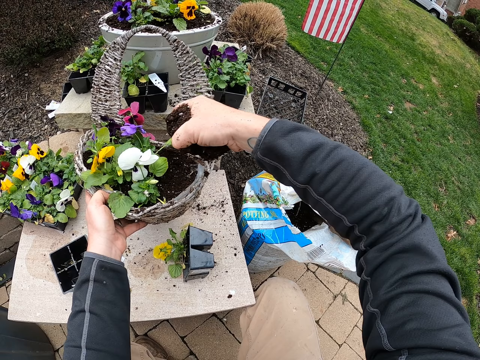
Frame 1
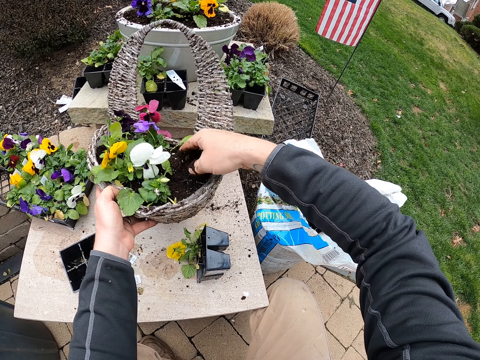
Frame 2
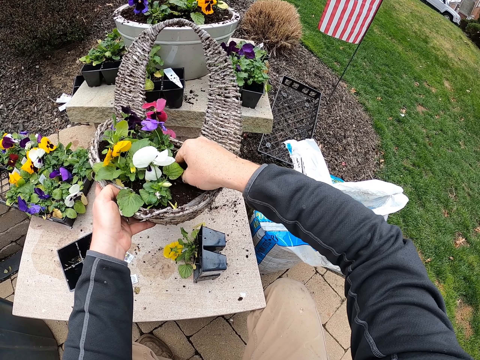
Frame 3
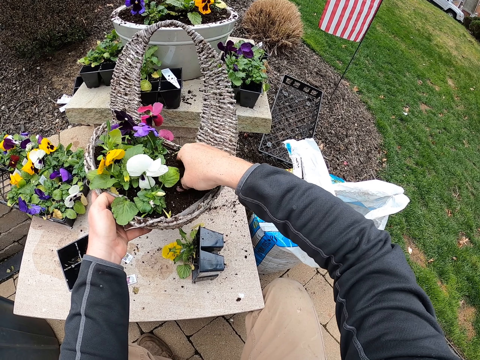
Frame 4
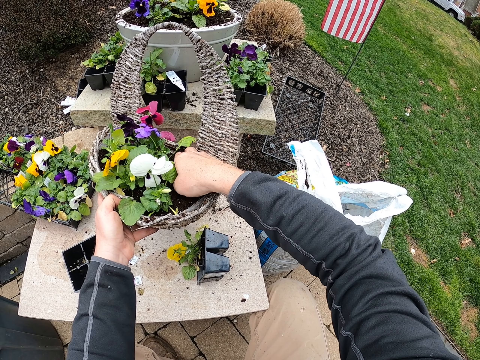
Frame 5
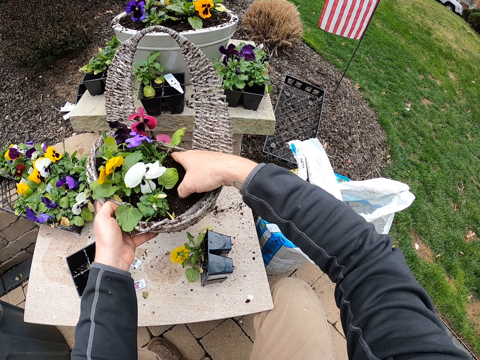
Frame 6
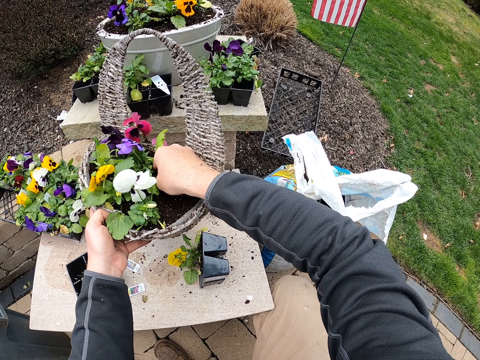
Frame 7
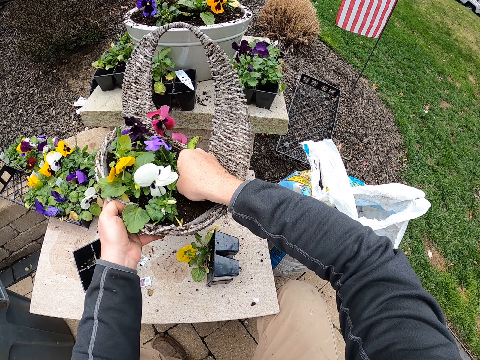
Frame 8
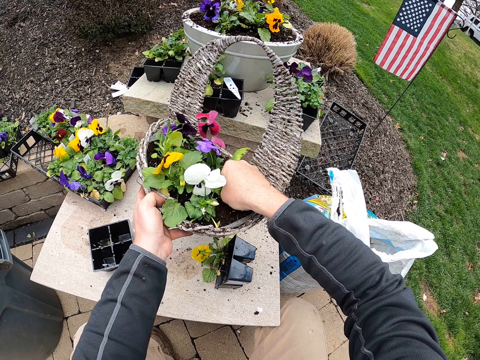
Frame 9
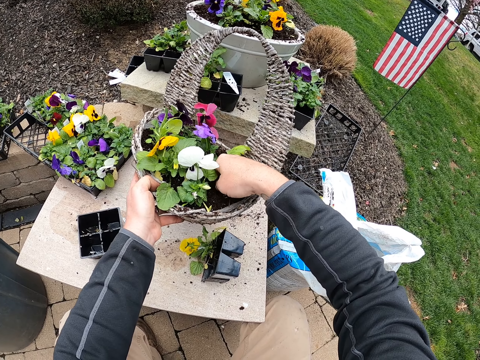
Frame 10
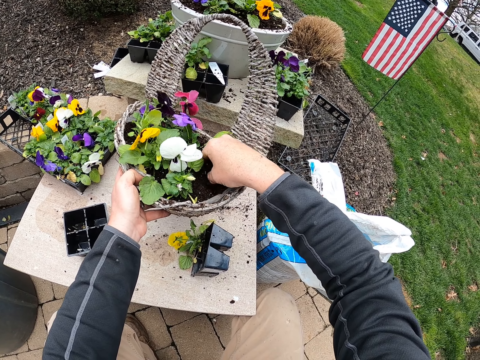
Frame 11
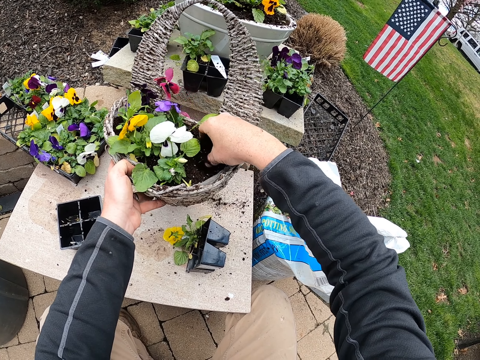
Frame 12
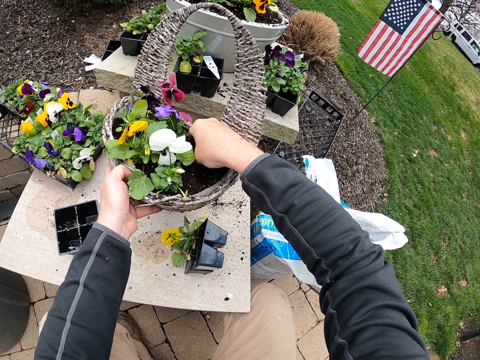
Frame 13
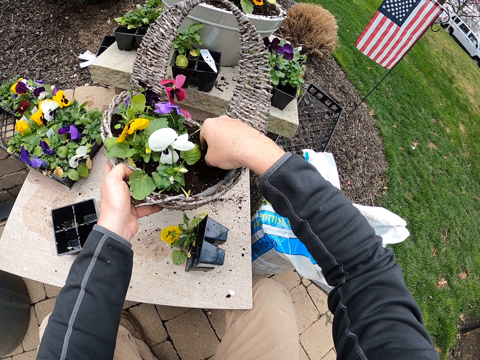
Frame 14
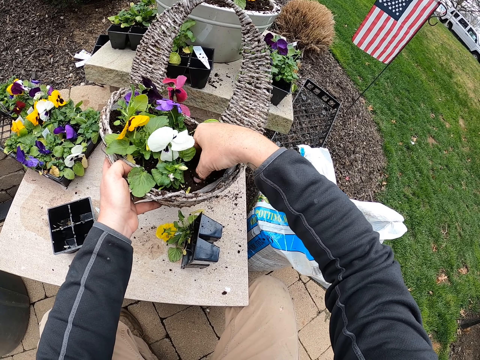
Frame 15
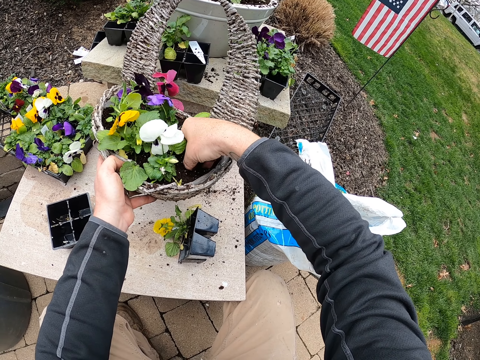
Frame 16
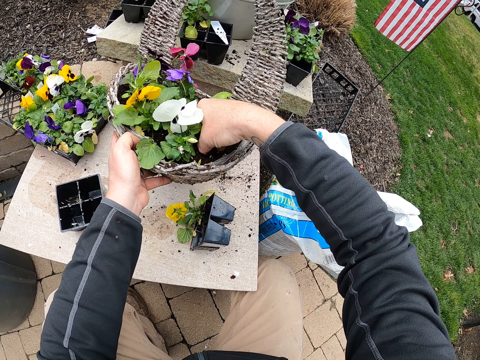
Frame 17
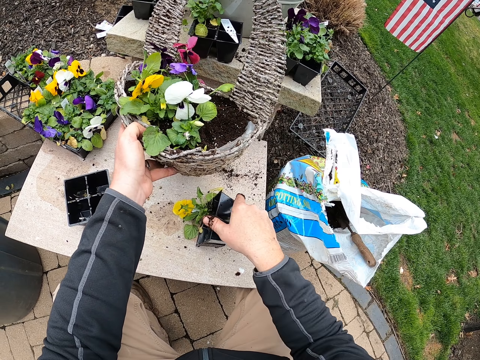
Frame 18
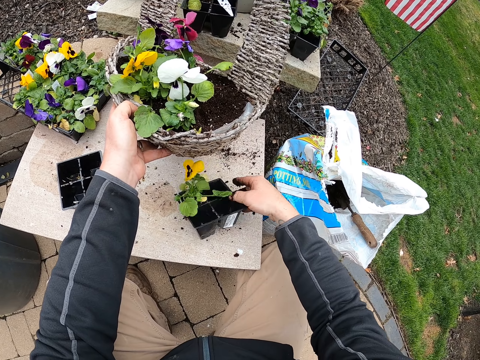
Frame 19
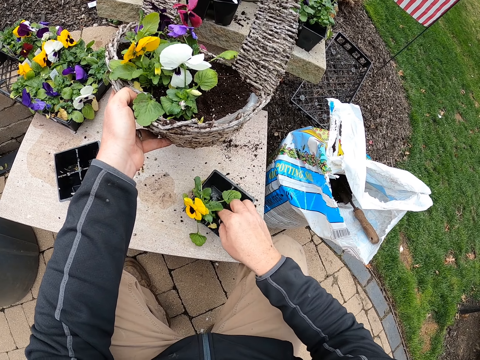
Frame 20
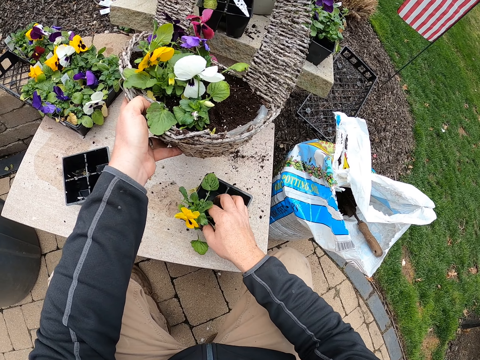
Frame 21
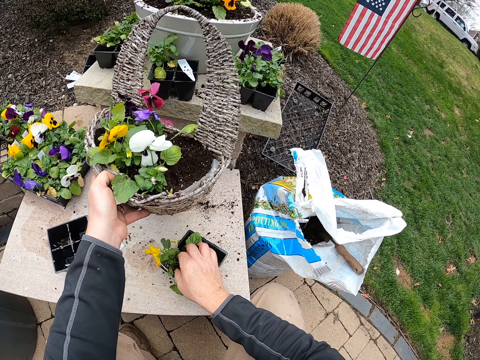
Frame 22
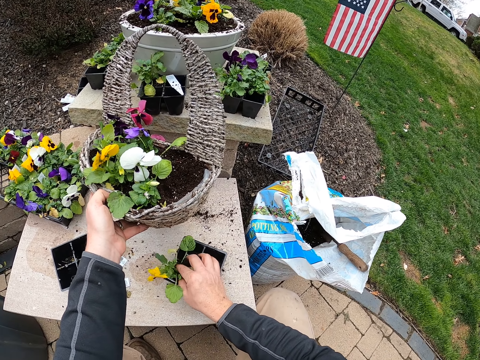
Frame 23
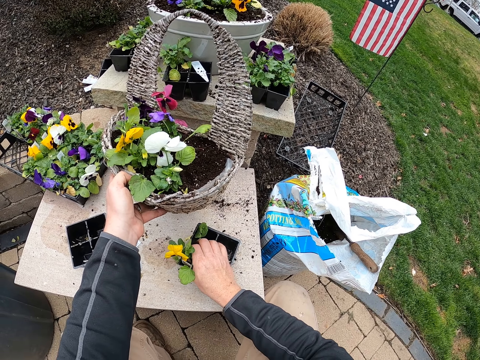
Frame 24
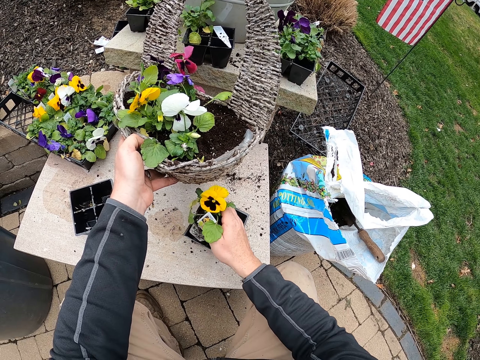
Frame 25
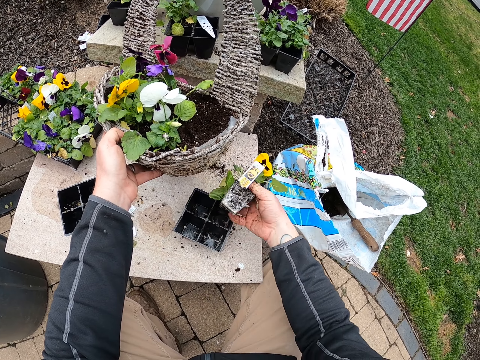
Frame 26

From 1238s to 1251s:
The camera wearer pours soil in the basket or bucket. They spread soil to the flower. They turn the seed tray. They hold the plant container. They remove the flower from the seed tray.

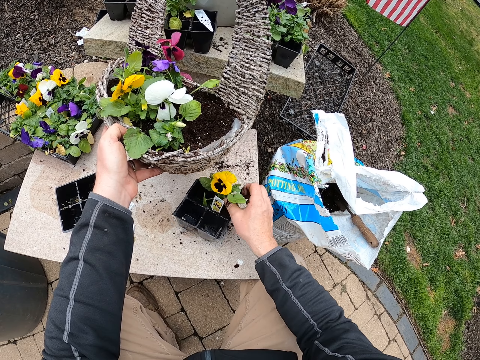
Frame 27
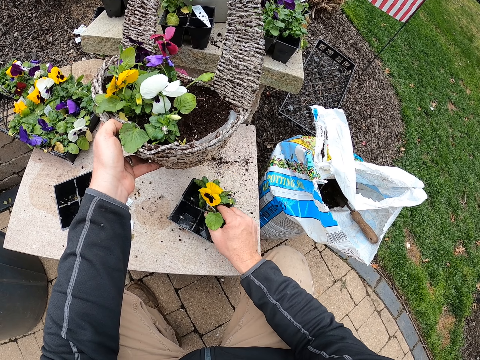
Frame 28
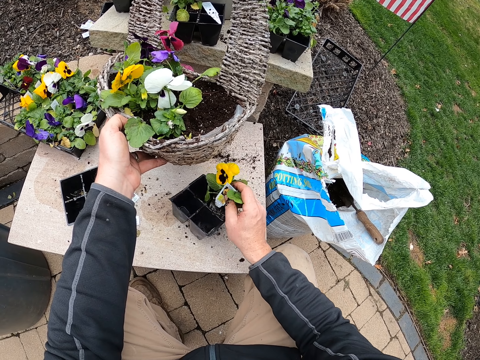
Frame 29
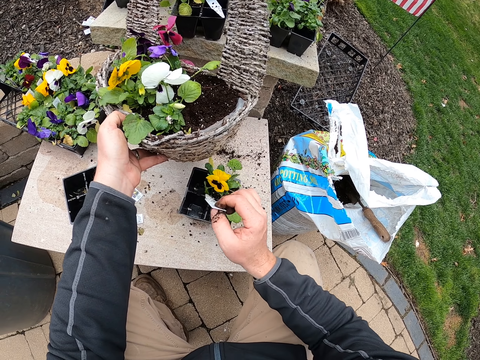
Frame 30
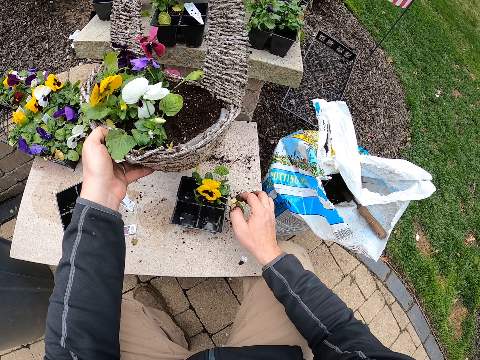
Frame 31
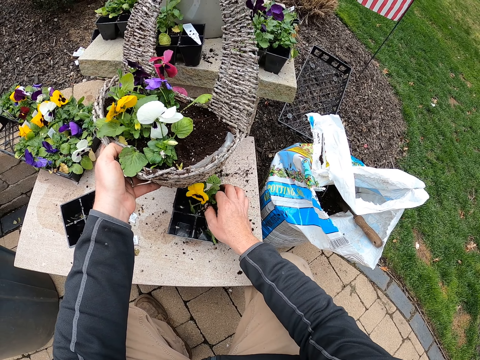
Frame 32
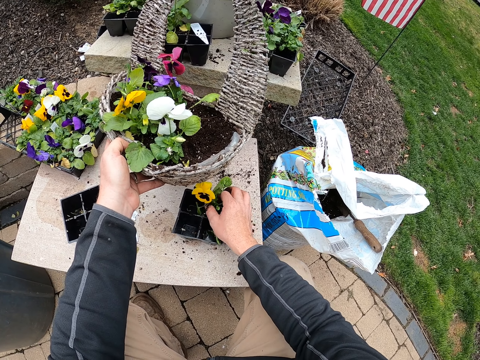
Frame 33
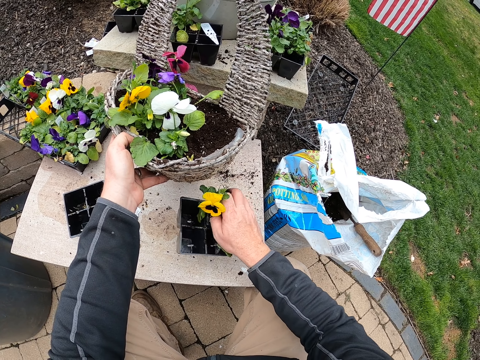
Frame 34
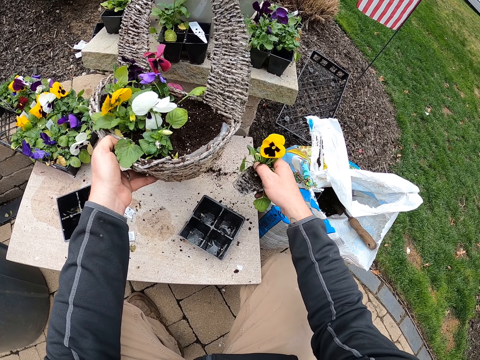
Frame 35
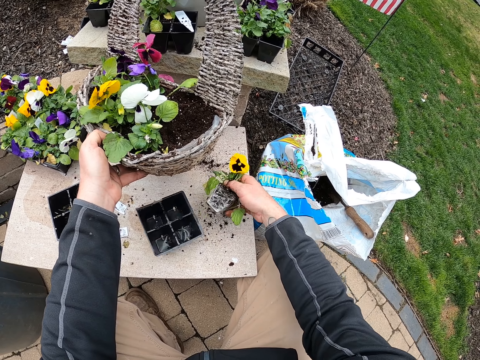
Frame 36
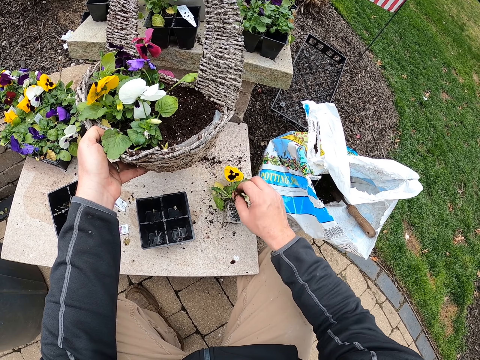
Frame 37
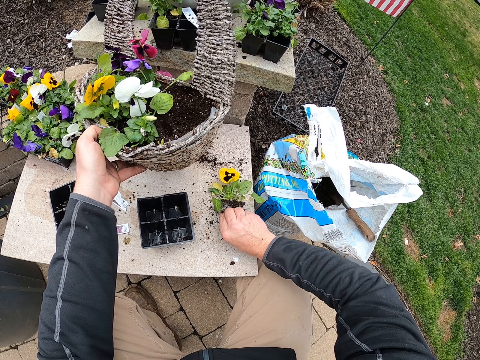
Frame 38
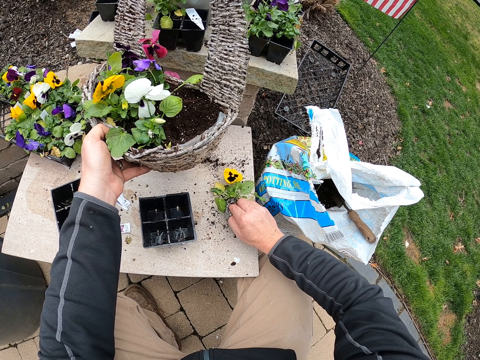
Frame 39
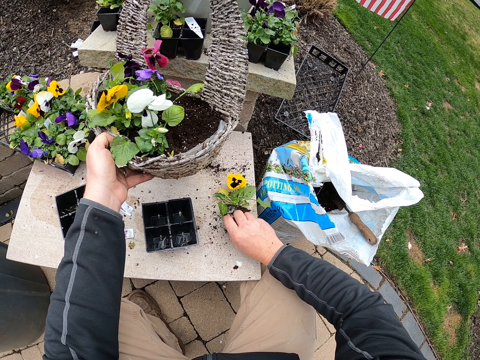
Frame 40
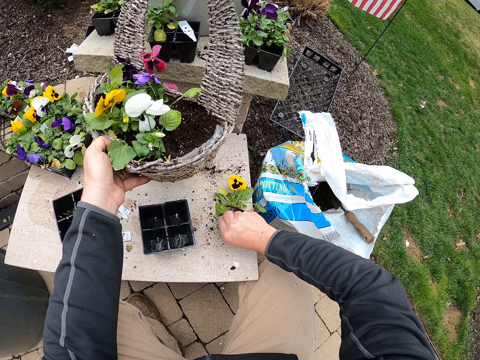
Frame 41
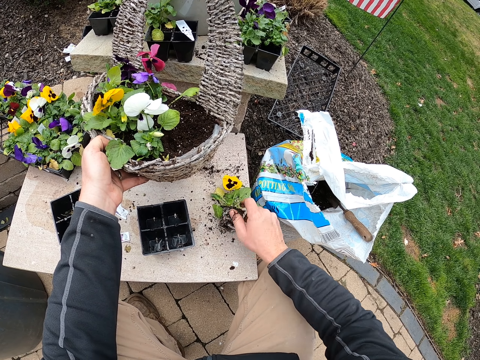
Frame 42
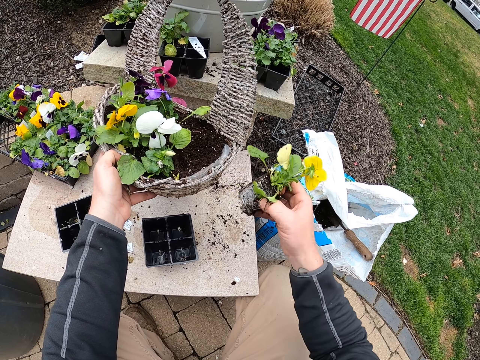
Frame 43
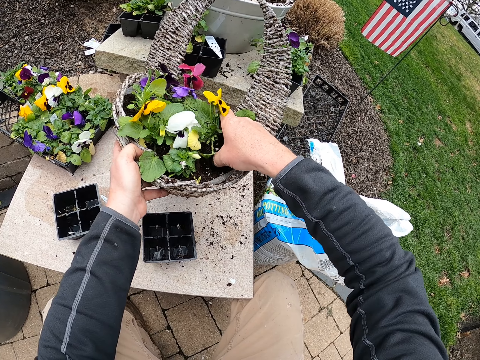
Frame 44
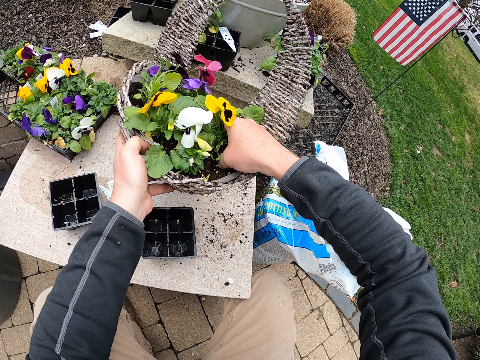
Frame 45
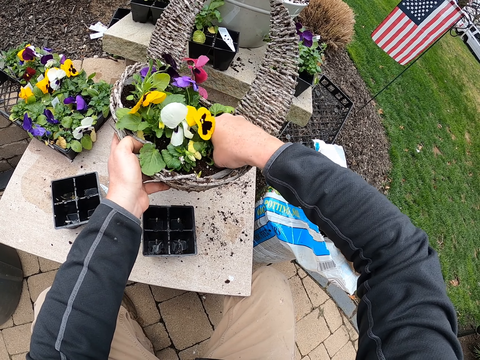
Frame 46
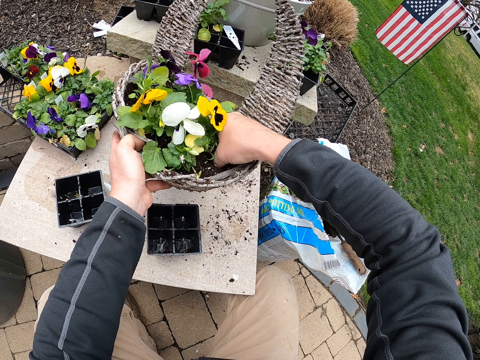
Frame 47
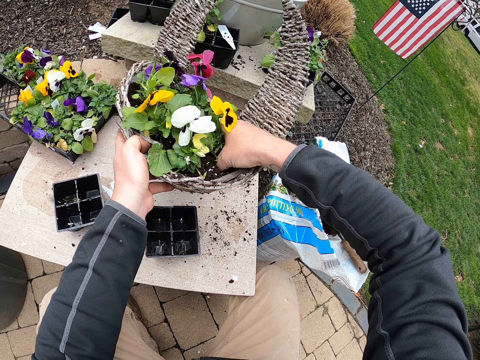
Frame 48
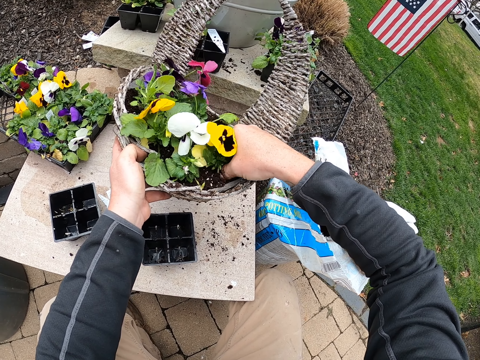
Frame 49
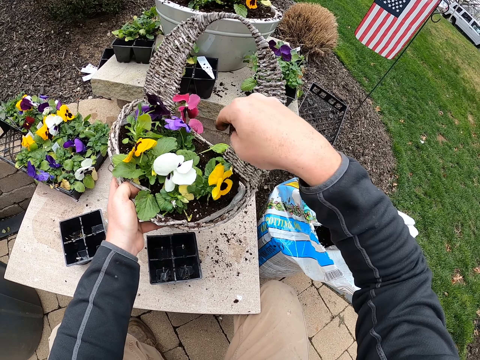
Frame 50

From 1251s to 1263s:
The camera wearer drops the flower in the seed tray. They remove a sticker from the flower, drop the sticker, and take the flower. They touch the plant. They move the seed tray, drop the flower, touch the flower, and pick up the flower. They put the plant in the bucket. They plant the flower.

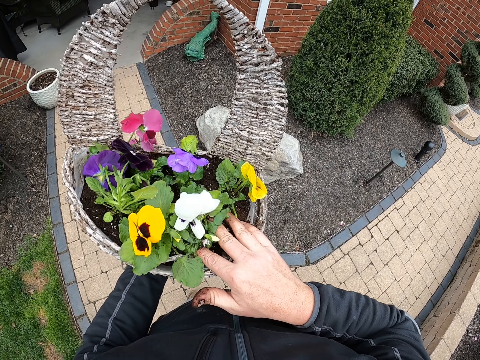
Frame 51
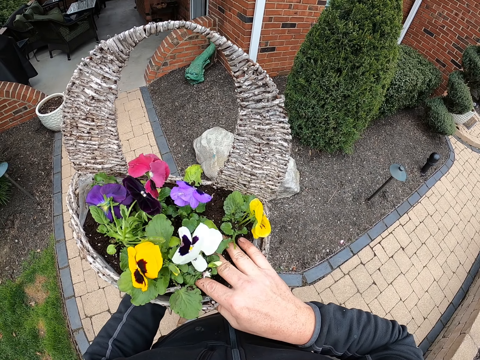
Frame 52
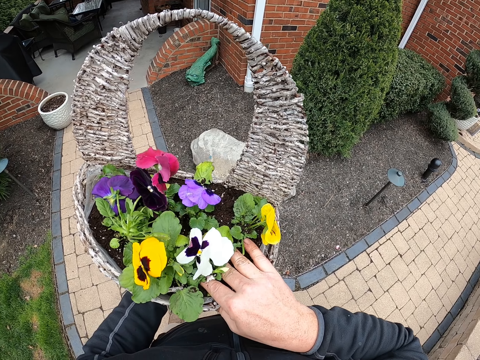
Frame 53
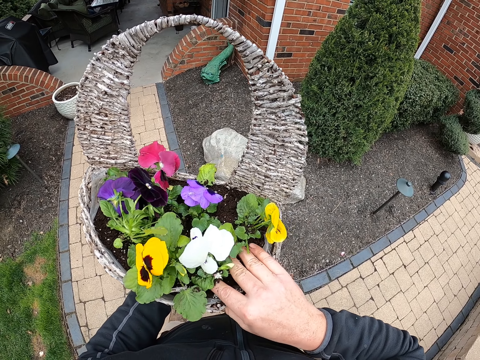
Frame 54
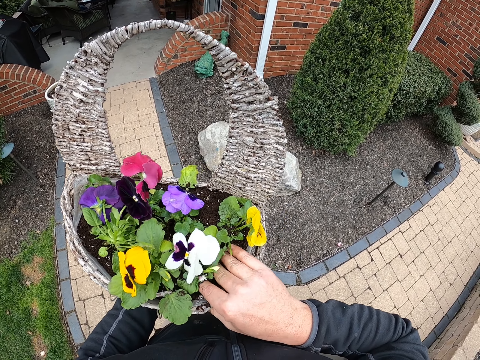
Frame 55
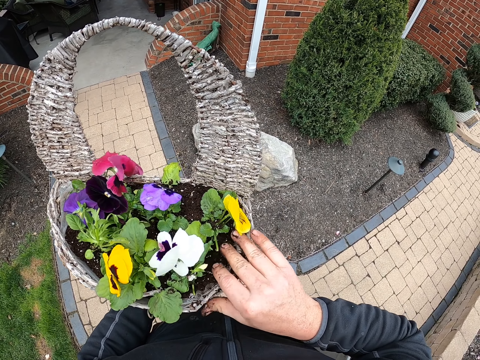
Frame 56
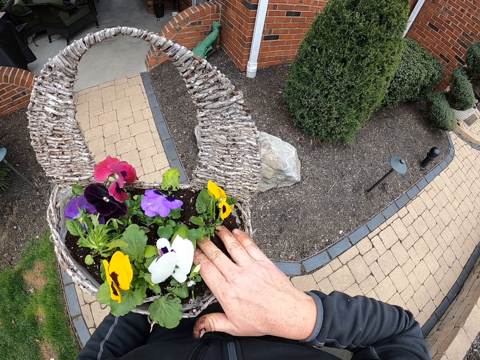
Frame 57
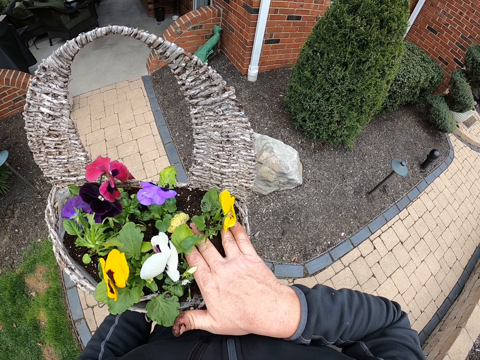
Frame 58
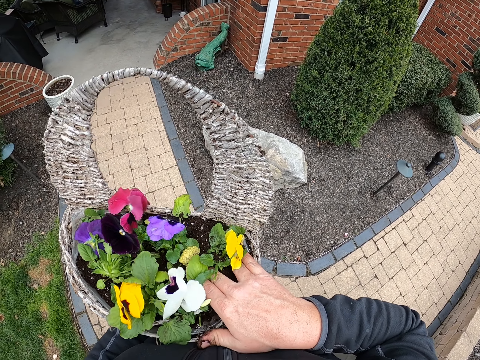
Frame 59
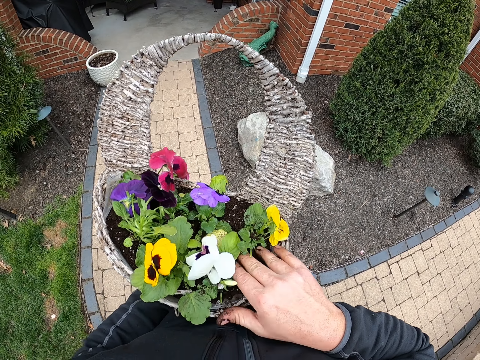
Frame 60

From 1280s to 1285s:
The camera wearer presses a flower. They touch the soil. They press the flower.
